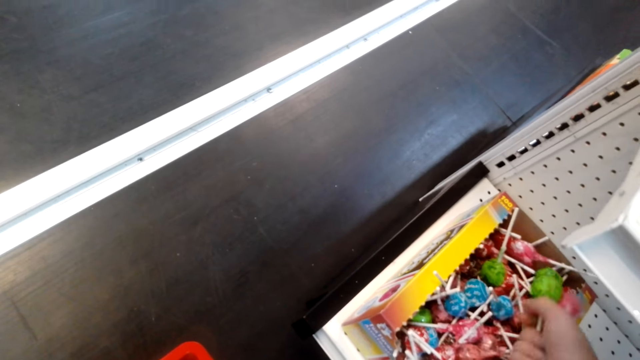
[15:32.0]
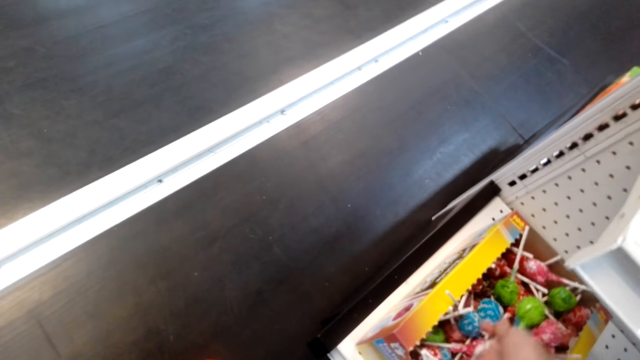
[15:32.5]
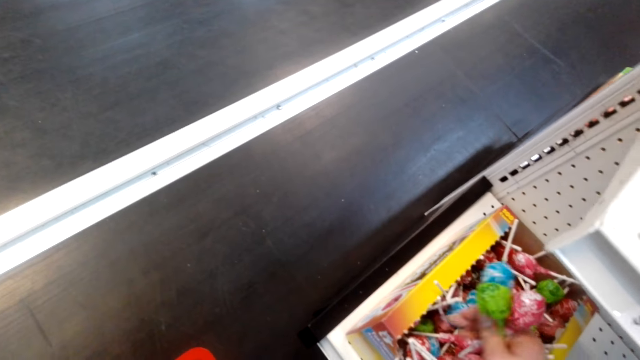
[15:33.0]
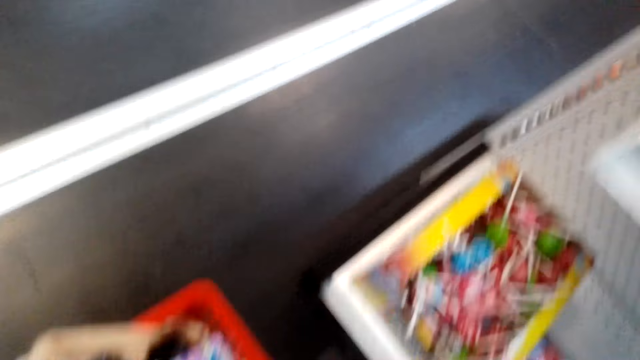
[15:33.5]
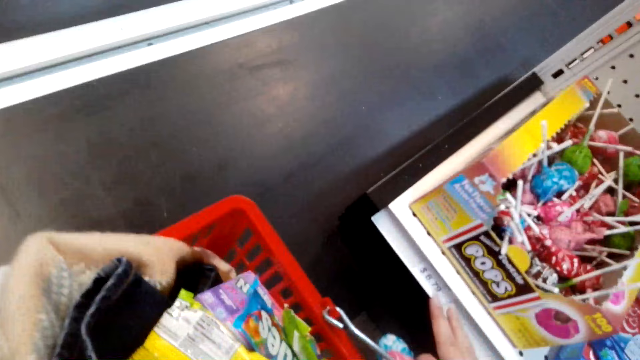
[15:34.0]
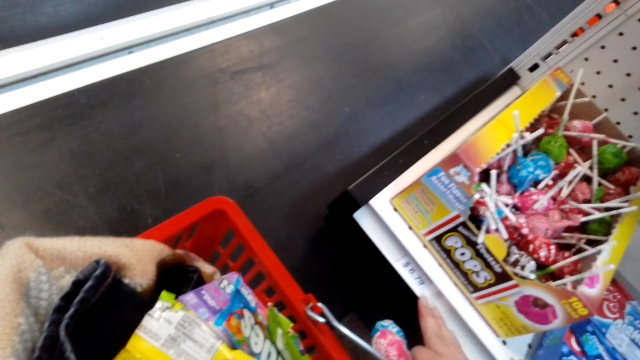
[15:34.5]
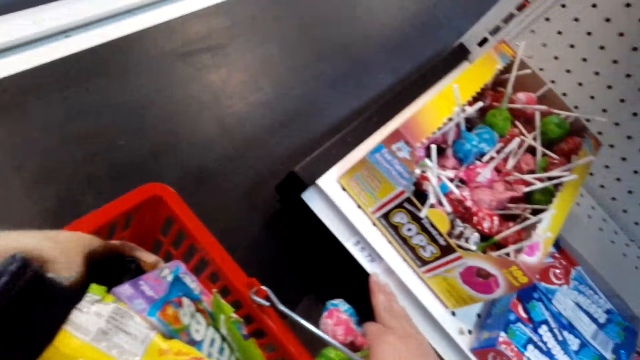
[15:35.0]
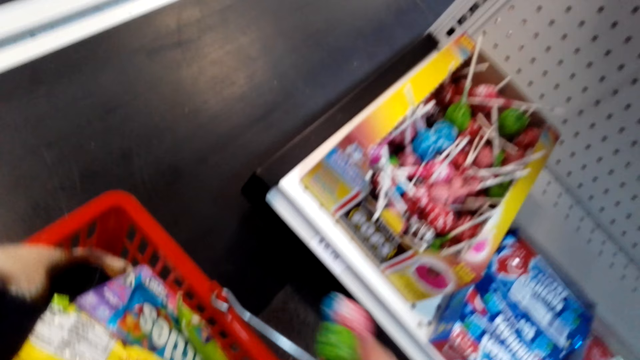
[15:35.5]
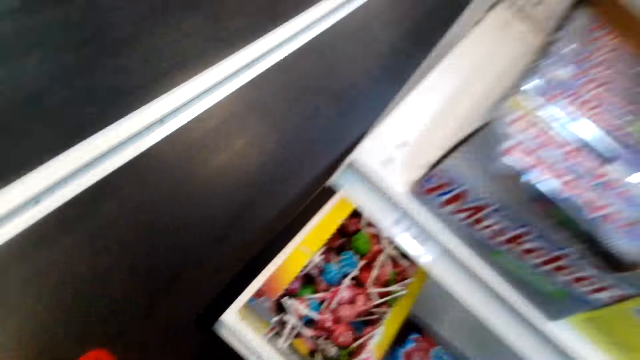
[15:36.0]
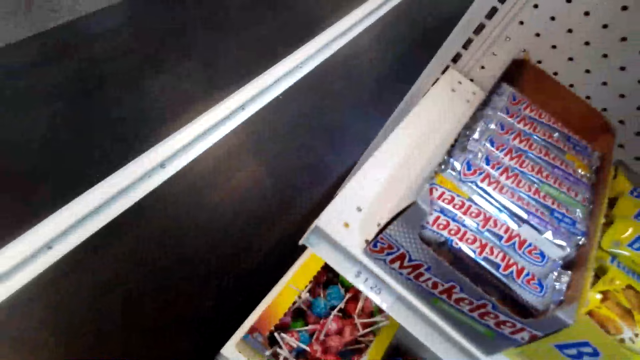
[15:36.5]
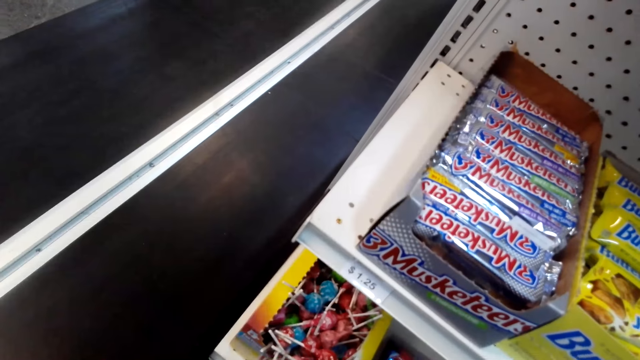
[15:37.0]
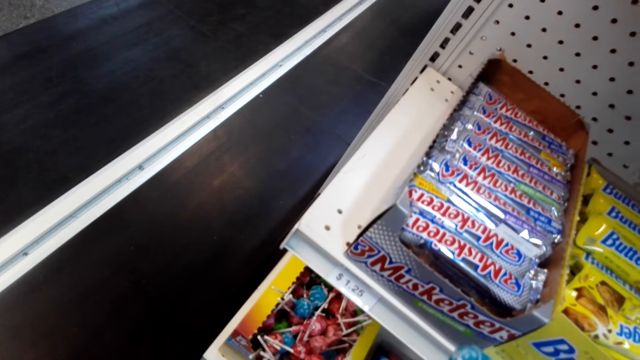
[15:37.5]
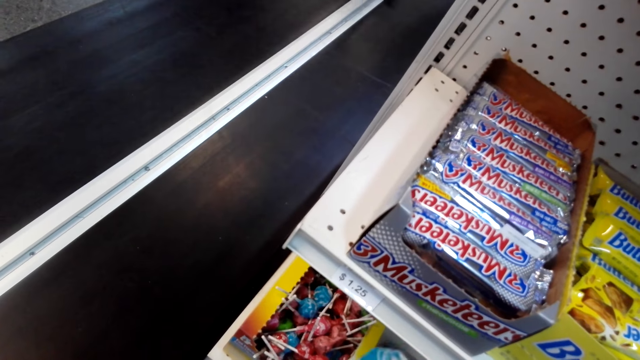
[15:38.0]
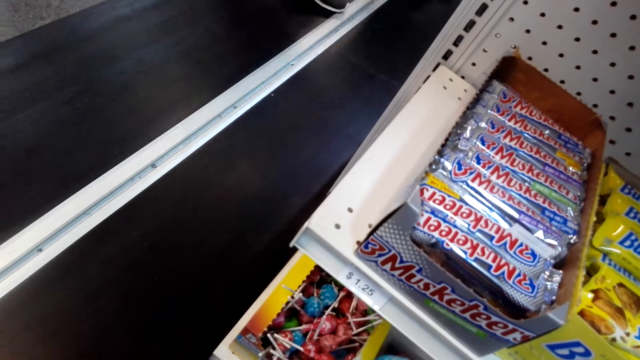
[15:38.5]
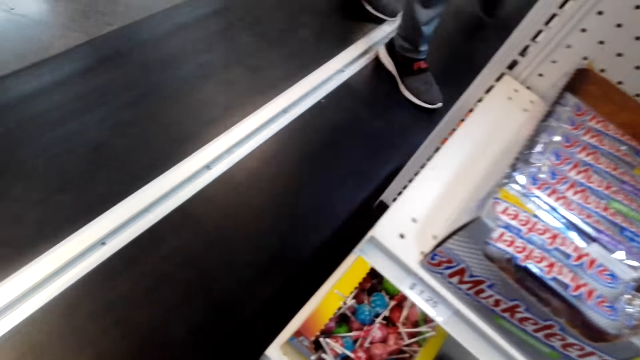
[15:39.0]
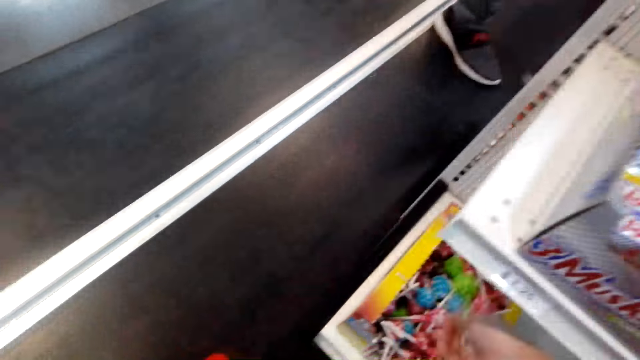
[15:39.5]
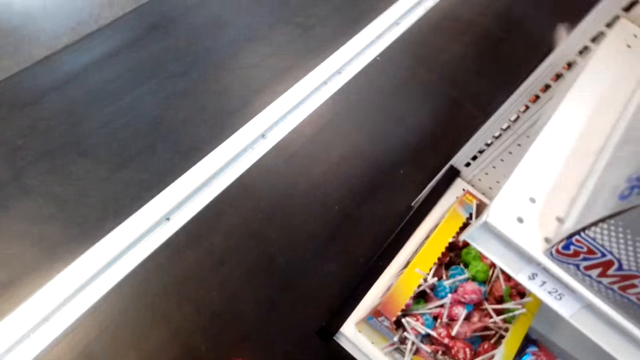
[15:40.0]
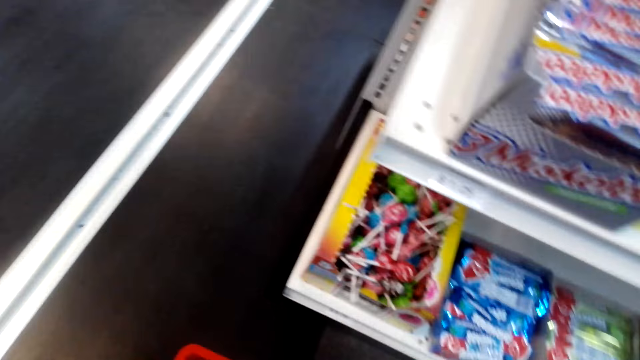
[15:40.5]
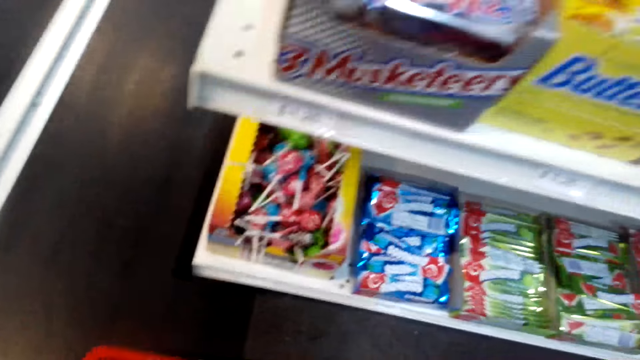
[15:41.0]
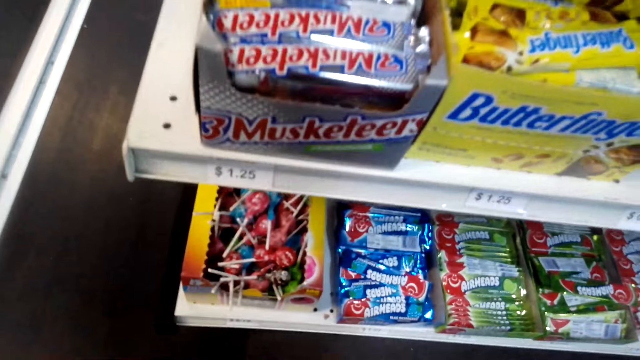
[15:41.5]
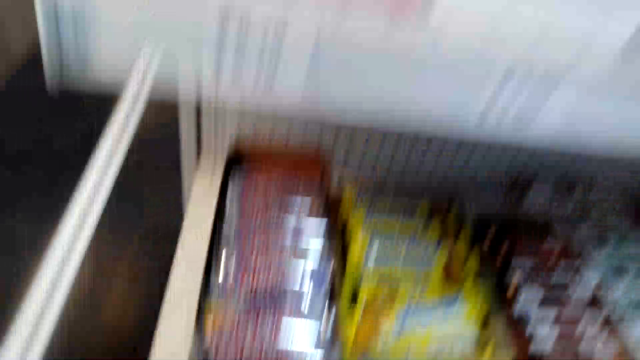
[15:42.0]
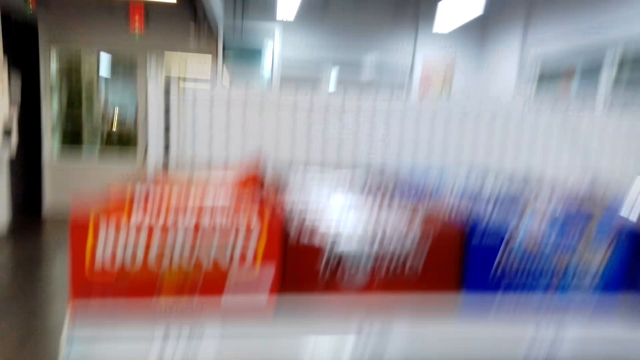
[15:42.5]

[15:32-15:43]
The camera wearer looks around.

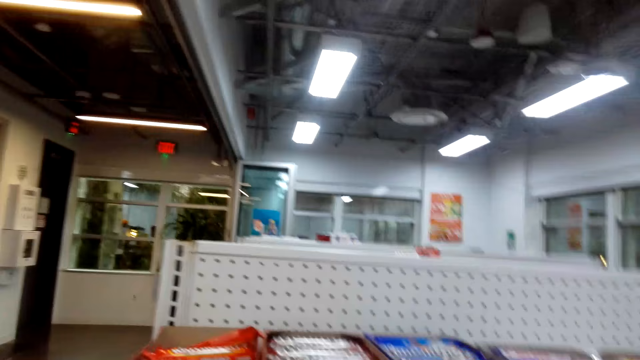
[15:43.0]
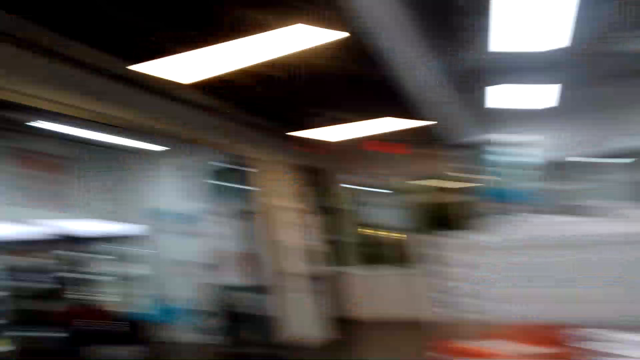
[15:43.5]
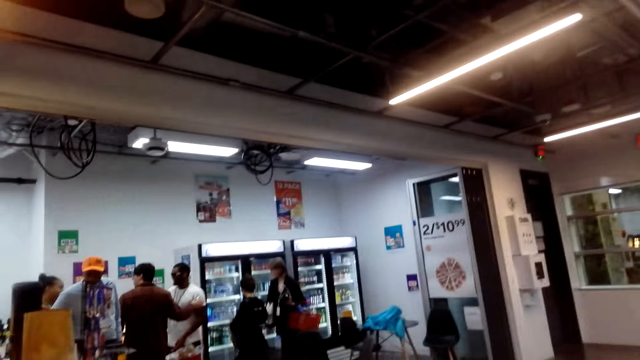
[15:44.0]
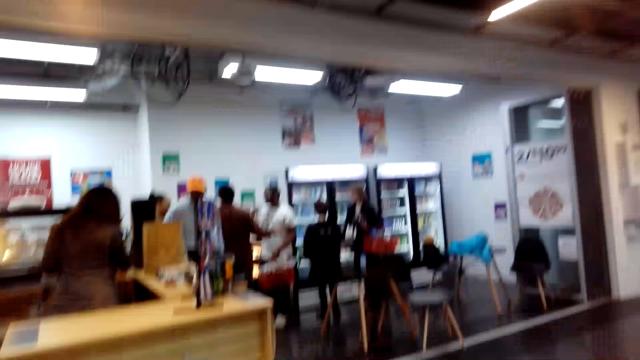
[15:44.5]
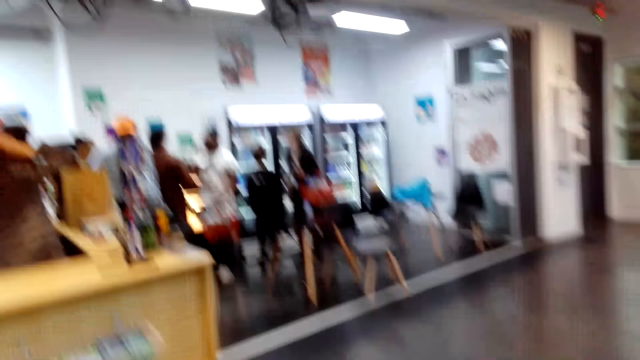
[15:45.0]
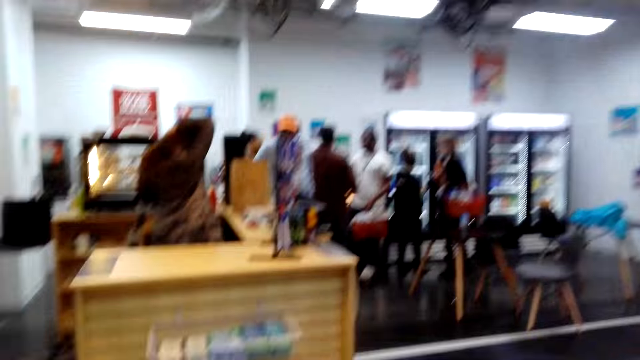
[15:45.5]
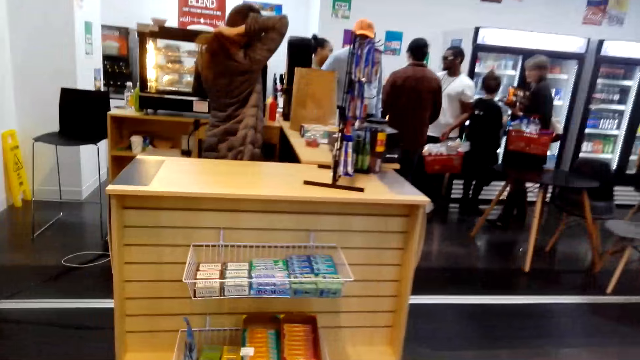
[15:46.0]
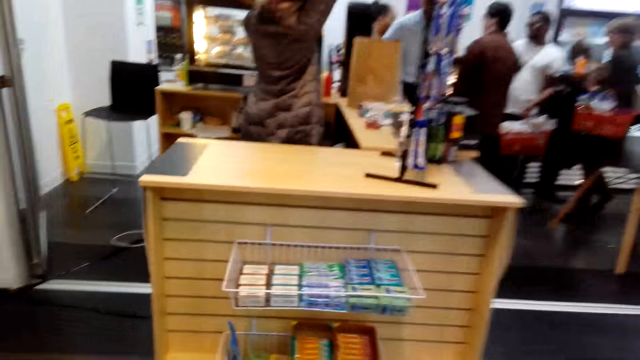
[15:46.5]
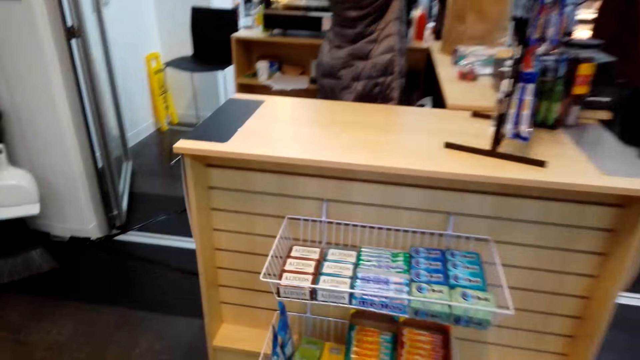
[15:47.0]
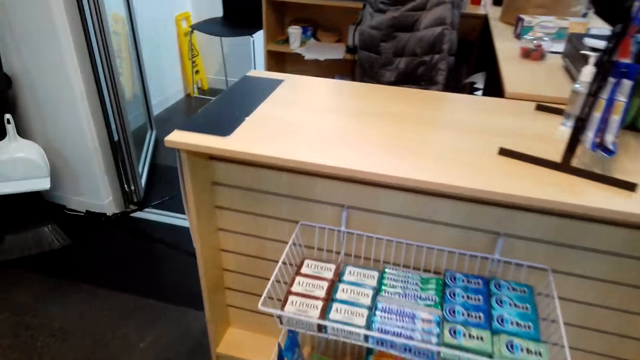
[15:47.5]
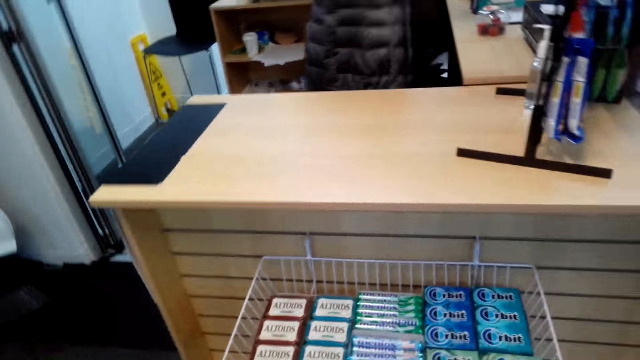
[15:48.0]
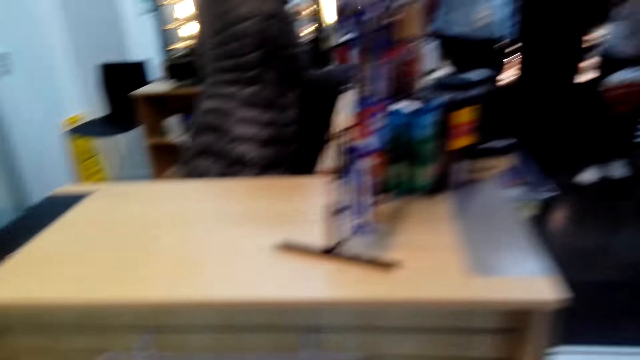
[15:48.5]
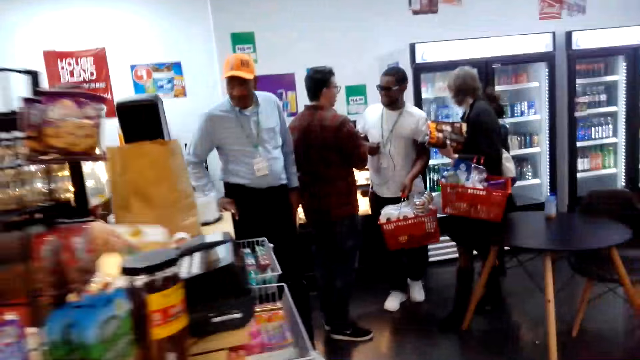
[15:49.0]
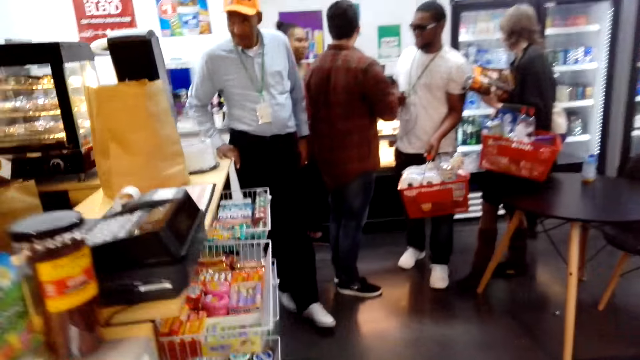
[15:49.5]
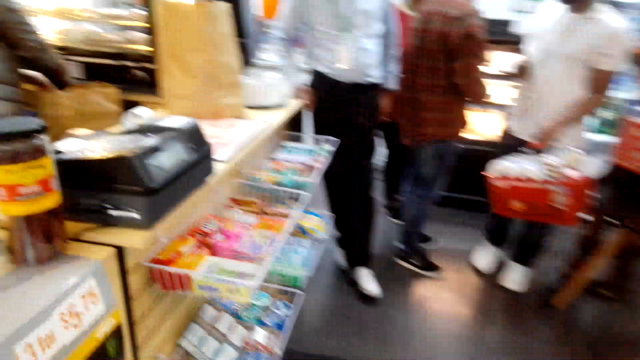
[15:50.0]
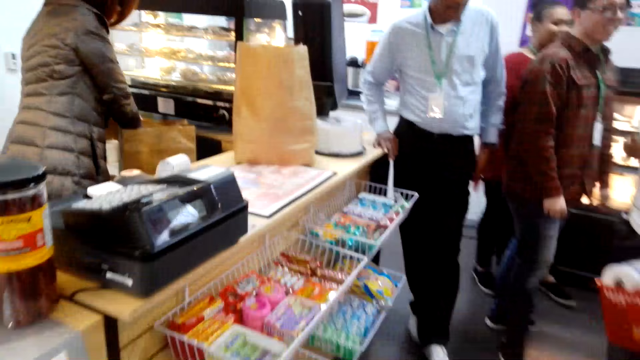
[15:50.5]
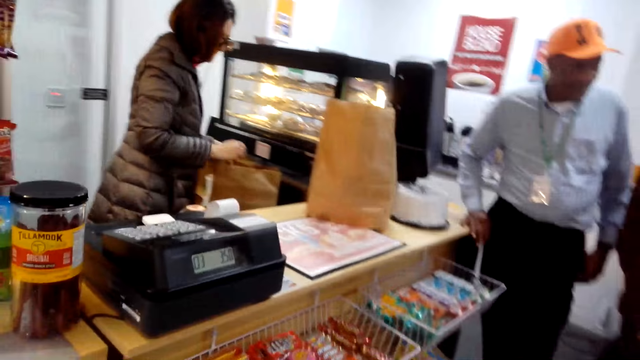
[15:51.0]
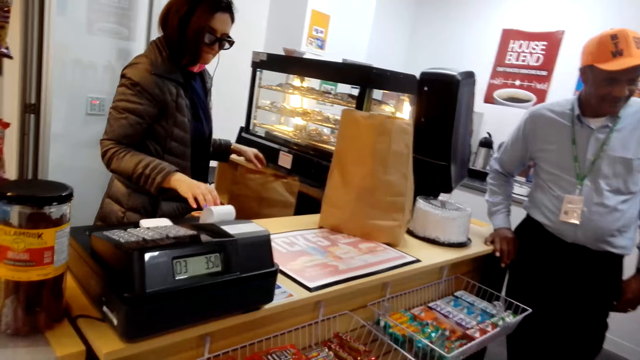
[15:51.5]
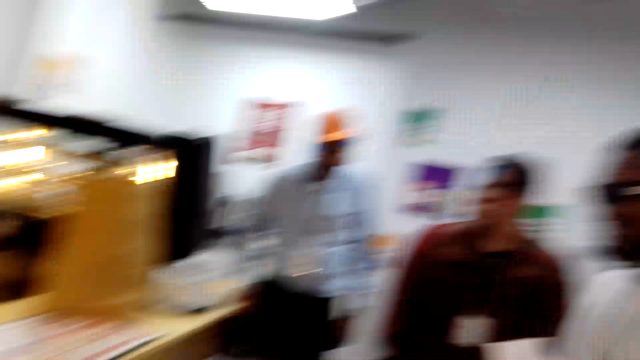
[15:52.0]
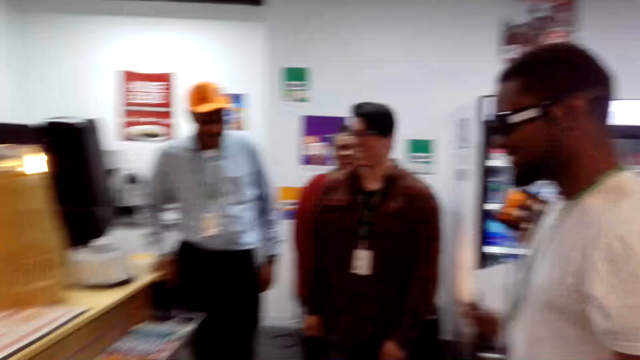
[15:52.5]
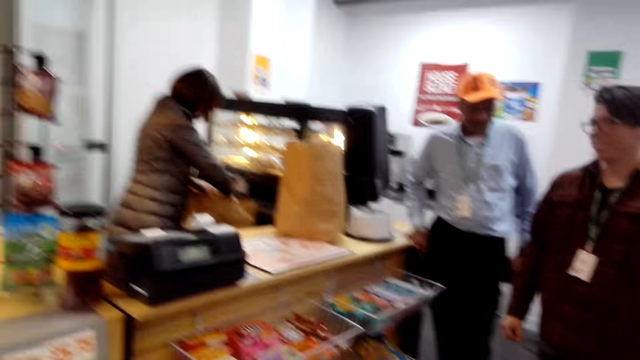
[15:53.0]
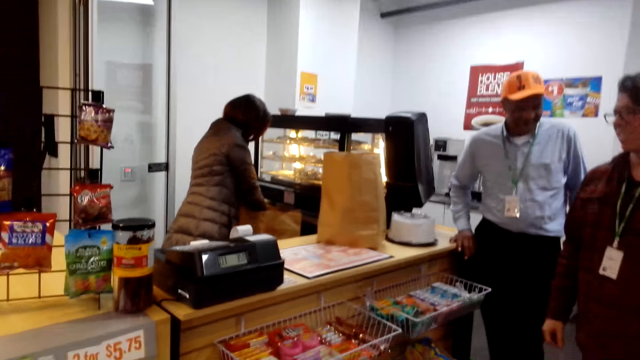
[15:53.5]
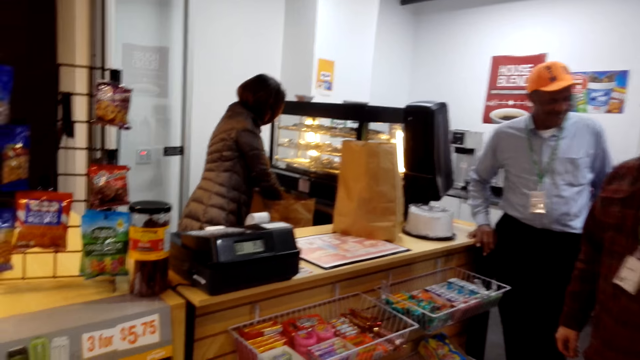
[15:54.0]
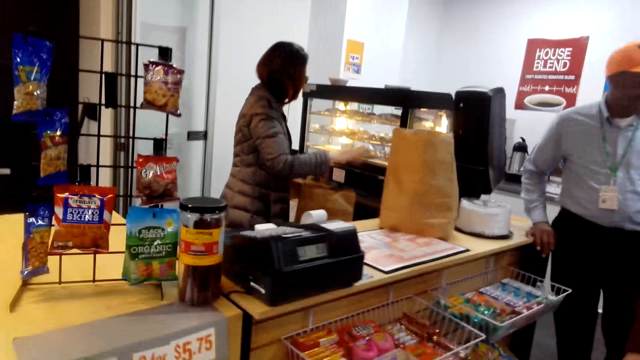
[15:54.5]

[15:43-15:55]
The camera wearer walks next to the cashier desk.
